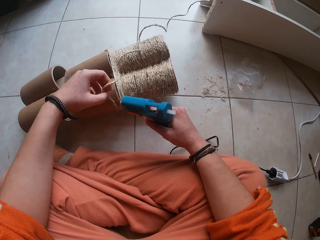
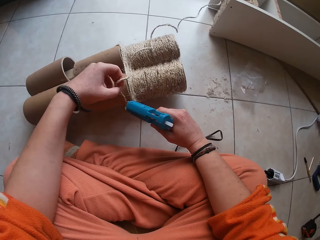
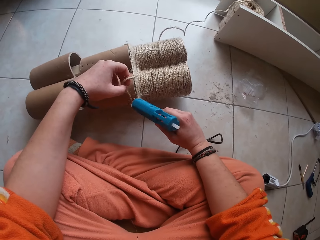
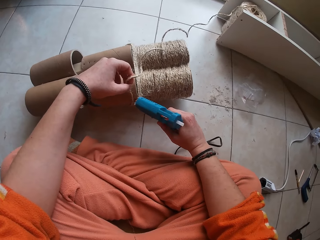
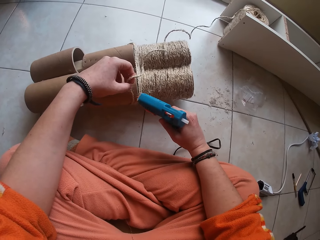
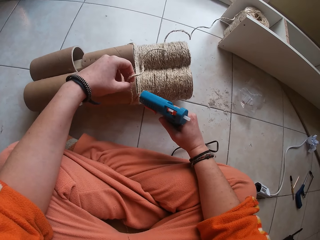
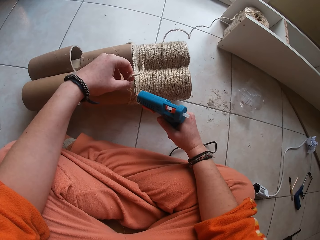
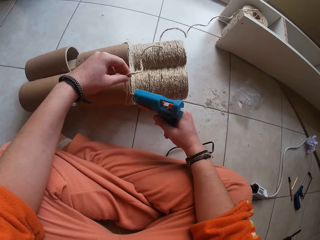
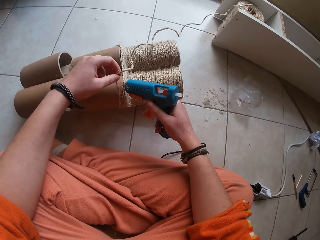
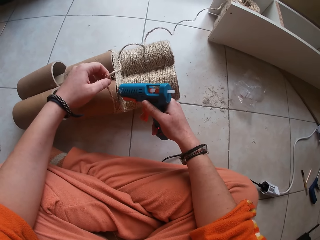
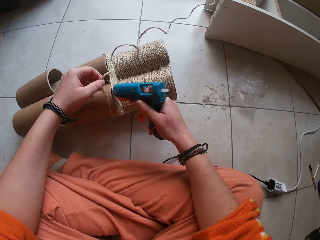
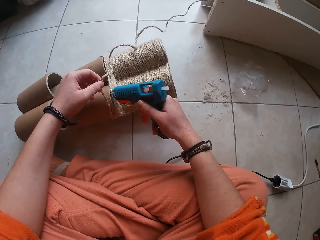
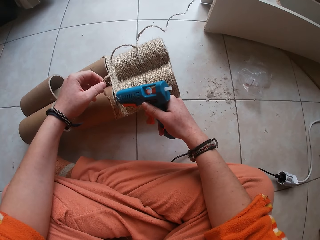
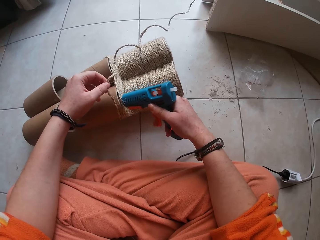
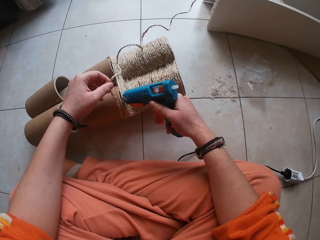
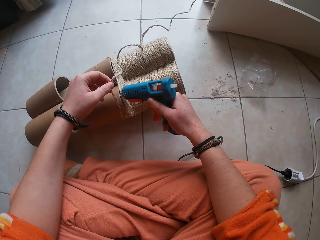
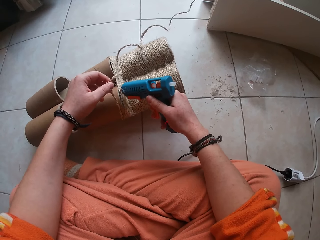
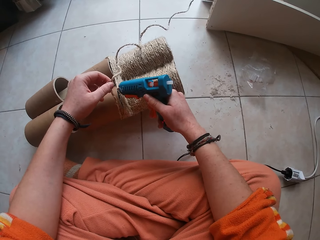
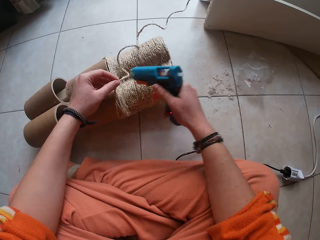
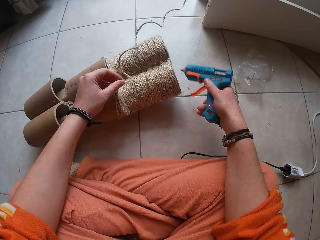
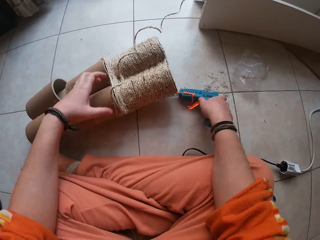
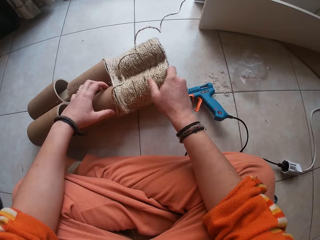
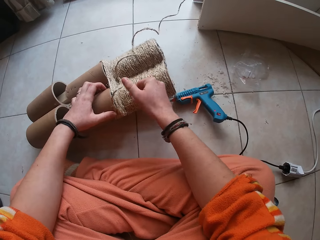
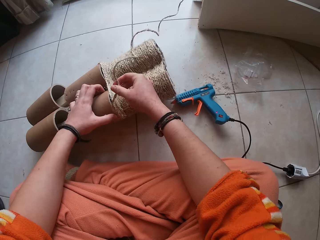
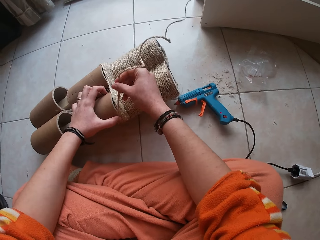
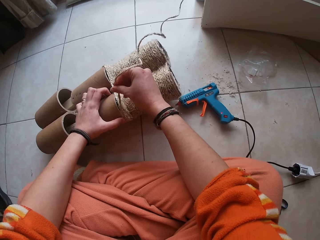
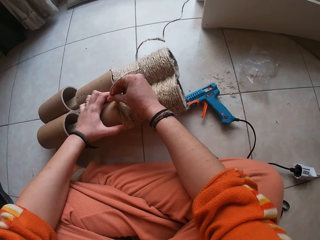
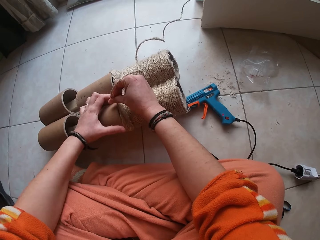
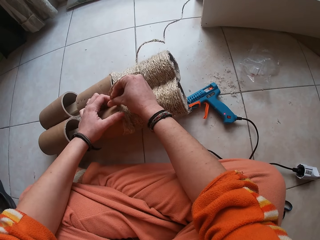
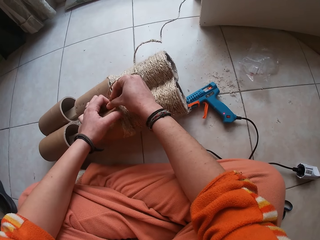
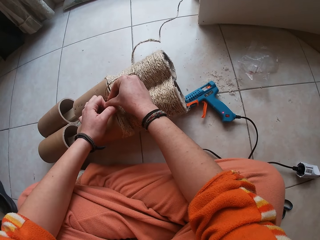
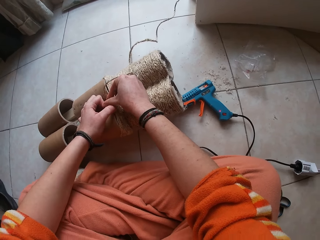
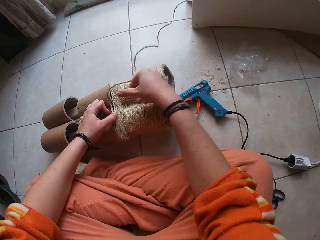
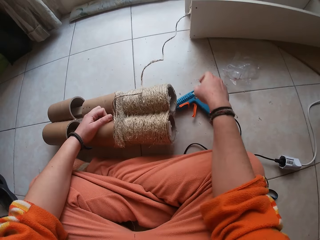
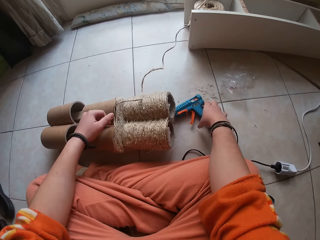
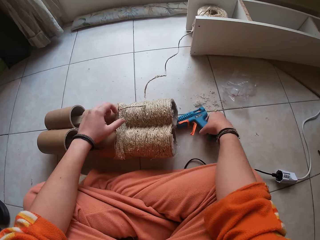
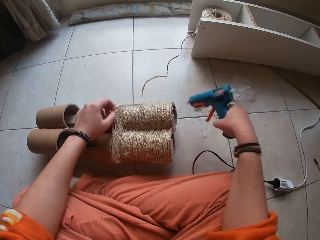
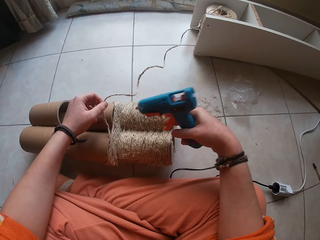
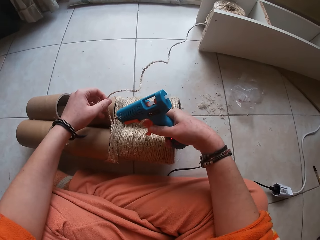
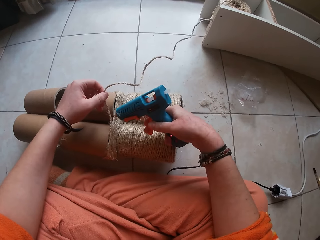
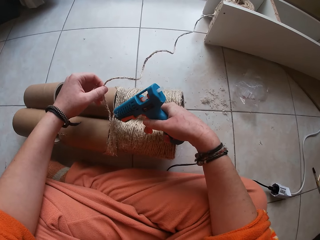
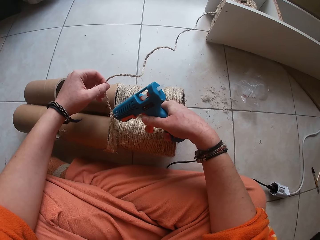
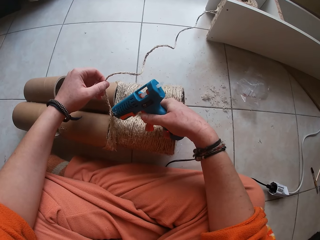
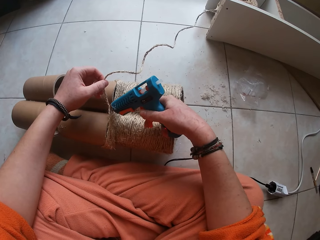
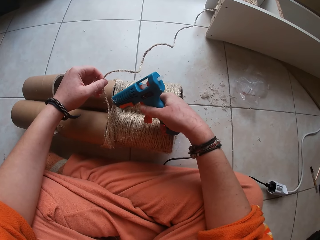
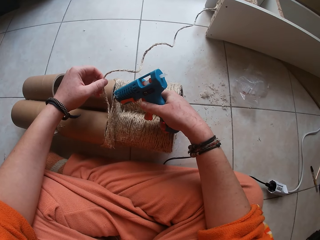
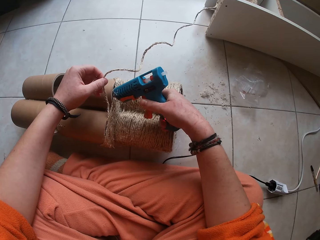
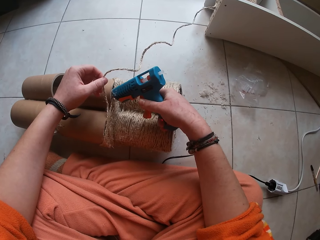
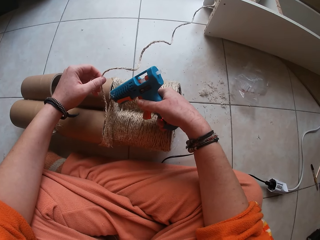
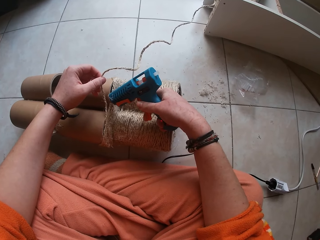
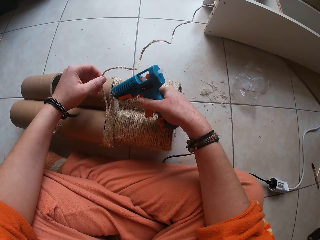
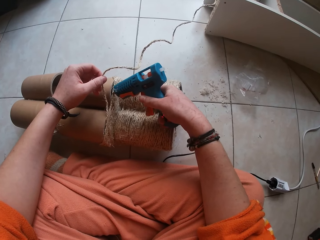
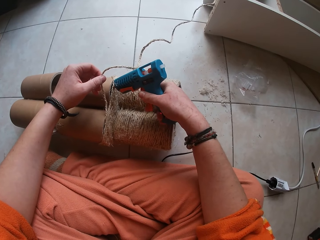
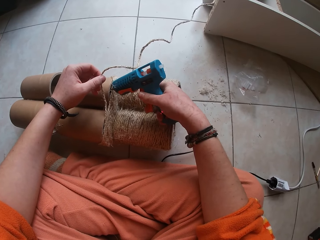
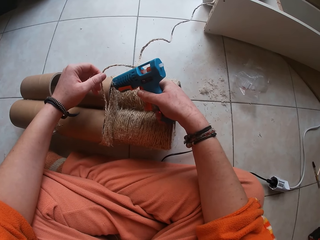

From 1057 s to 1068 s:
The camera wearer applies gum on the cardboard craft with the hot glue gun in his right hand. He drops the hot glue gun on the ground with his right hand. He gums the twine on the cardboard craft with both hands. He picks up the hot glue gun from the ground with his right hand. He applies gum on the cardboard craft with the hot glue gun in his right hand.

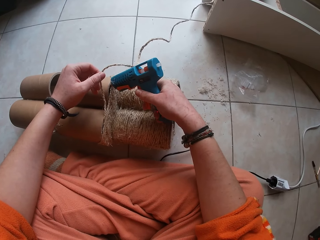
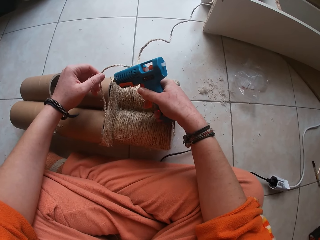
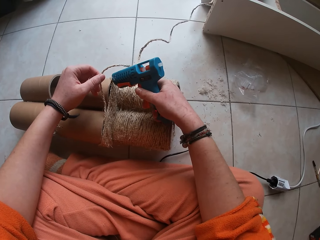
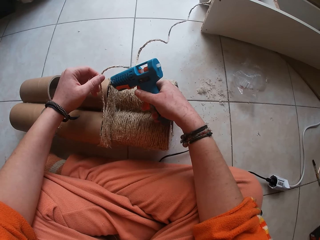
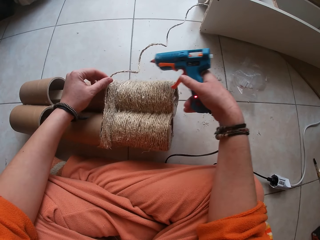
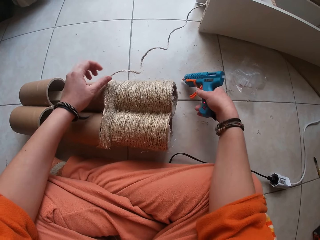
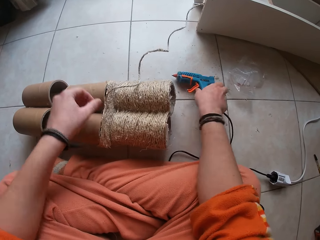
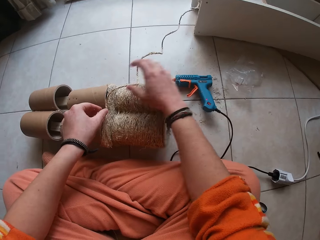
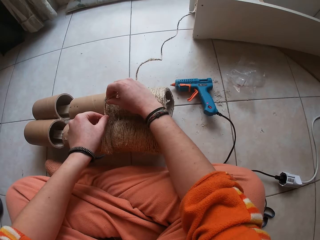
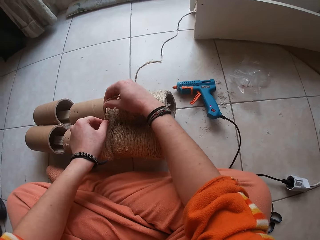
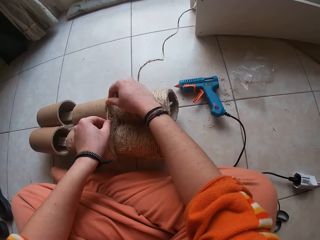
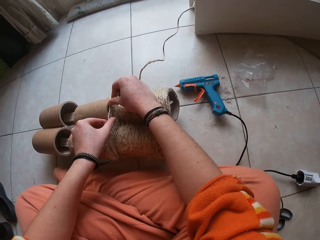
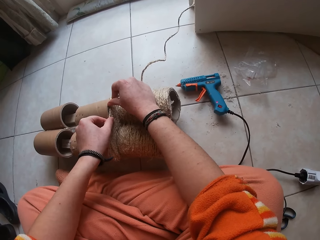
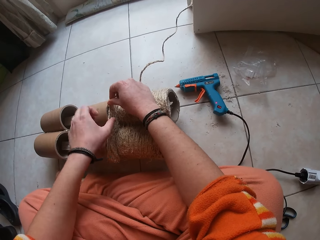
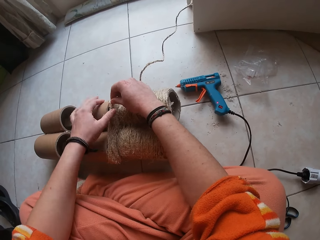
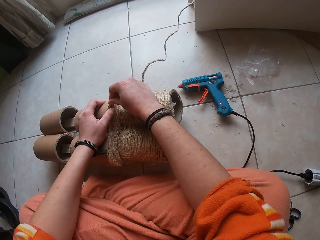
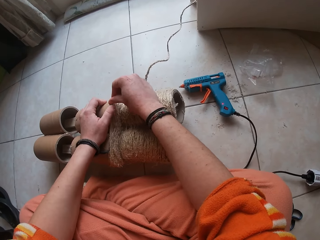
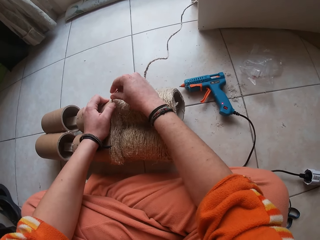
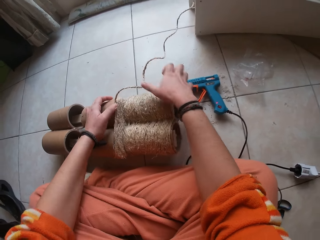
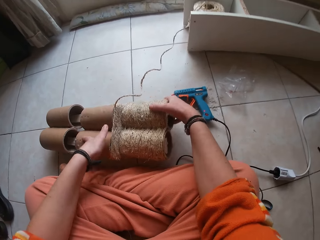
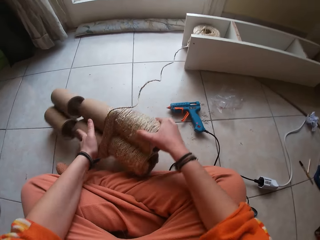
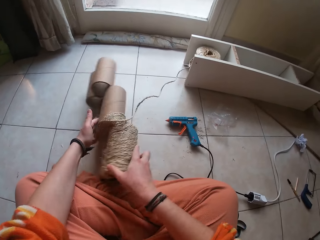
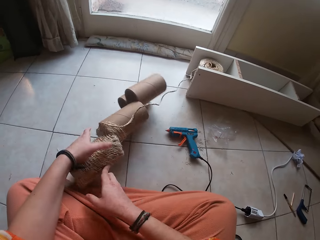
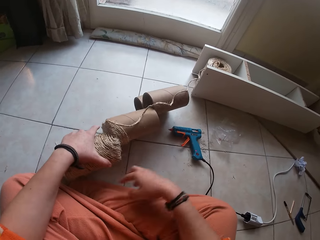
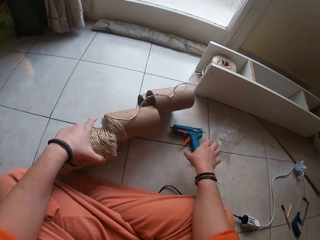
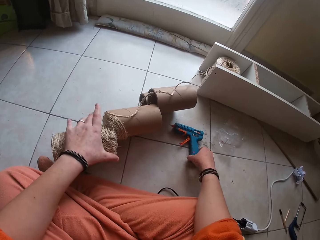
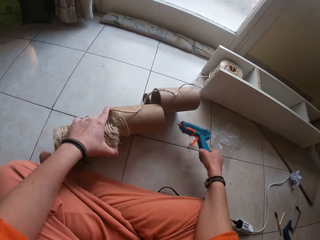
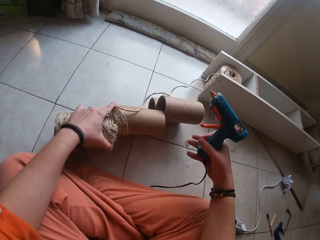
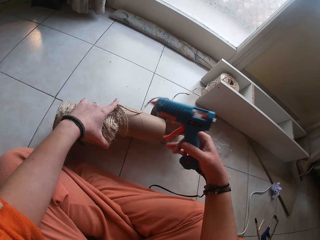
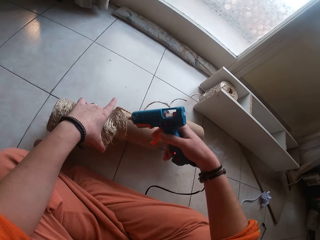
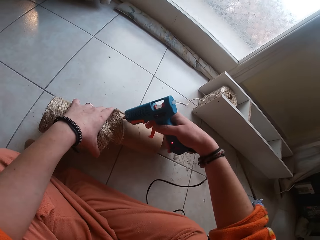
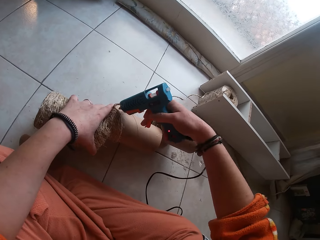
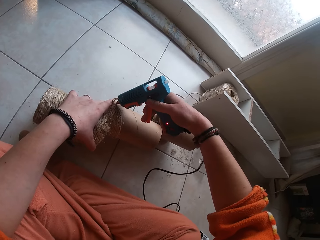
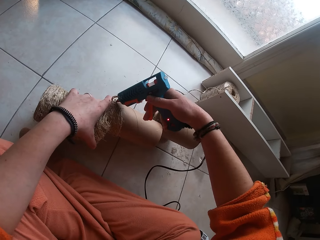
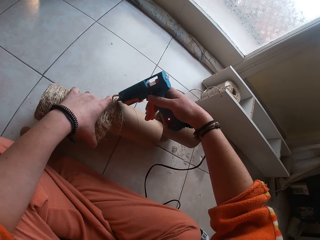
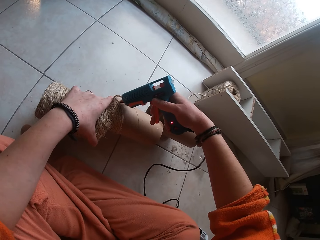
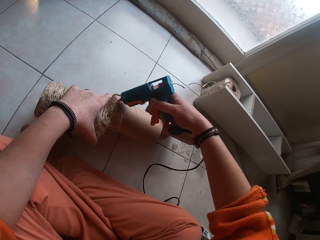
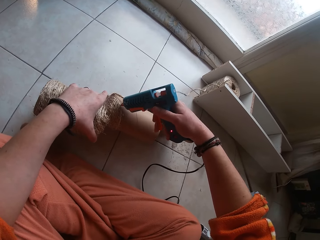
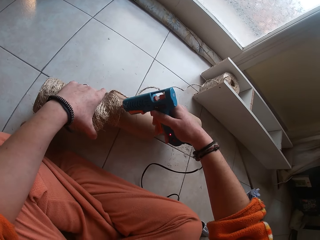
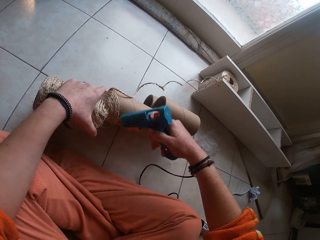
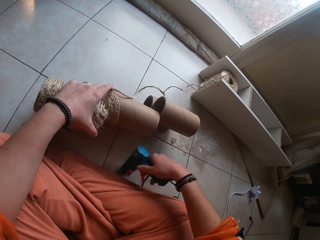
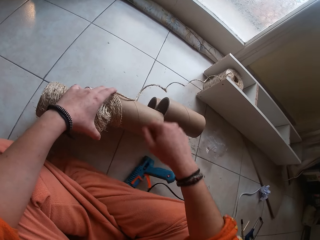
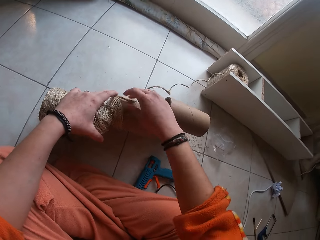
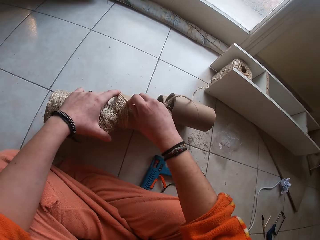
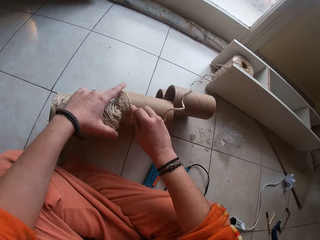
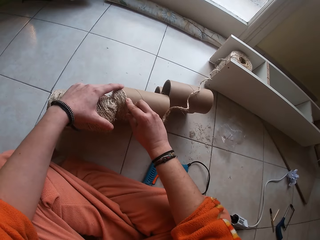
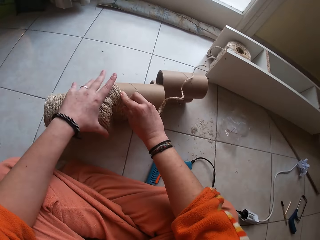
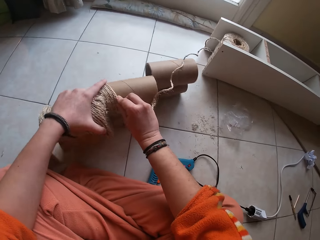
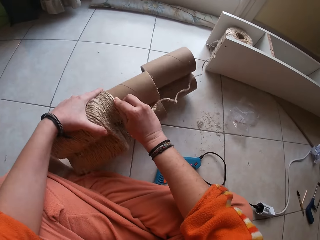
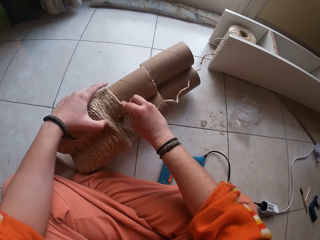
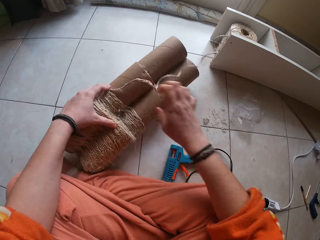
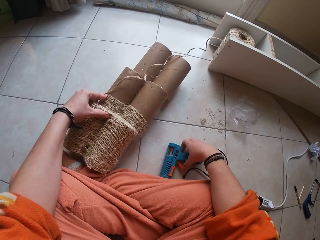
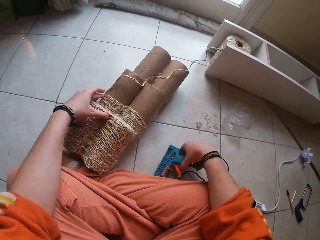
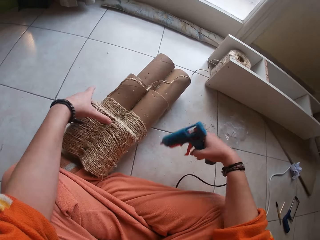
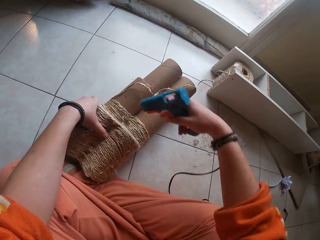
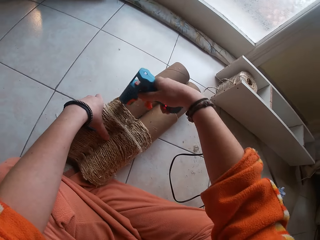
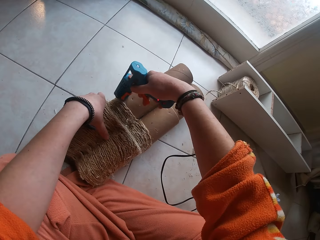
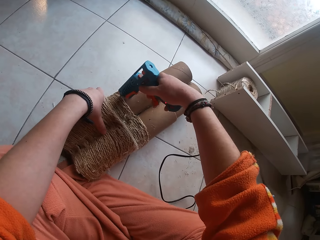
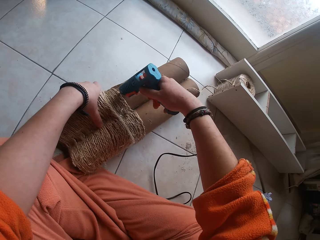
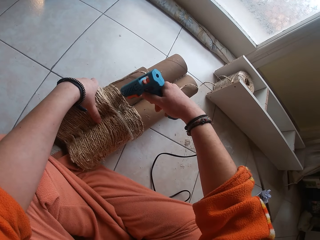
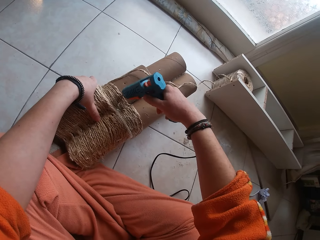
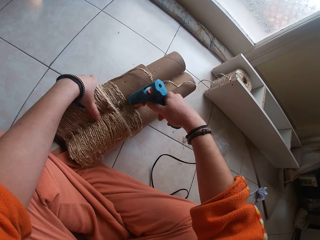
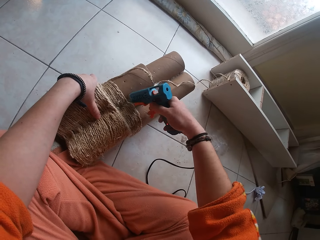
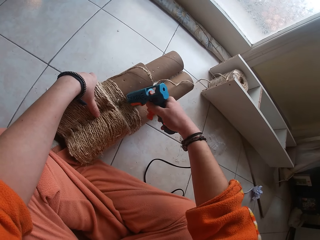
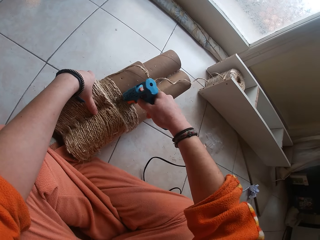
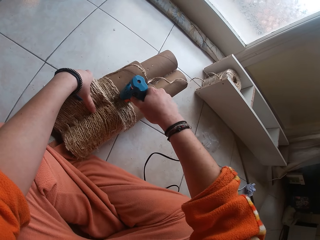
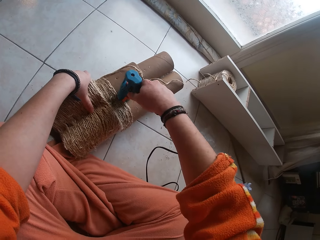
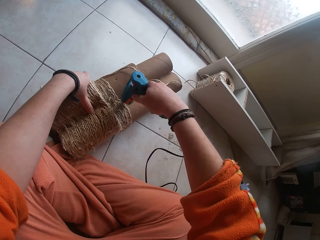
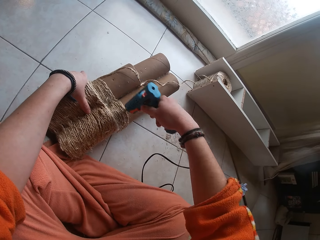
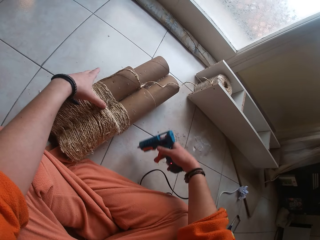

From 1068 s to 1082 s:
The camera wearer drops the hot glue gun on the ground with his right hand. He gums the twine on the cardboard craft with both hands. He adjusts the cardboard craft on the ground with both hands. He picks up the hot glue gun from the ground with his right hand. He applies gum on the cardboard craft with the hot glue gun in his right hand. He drops the hot glue gun on the ground with his right hand. He gums the twine on the cardboard craft with both hands. He picks up the hot glue gun from the ground with his right hand. He applies gum on the cardboard craft with the hot glue gun in his right hand.
